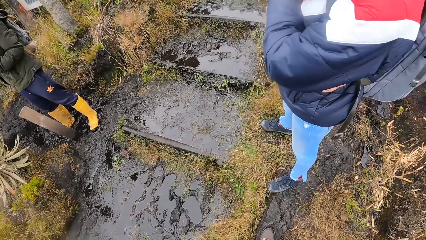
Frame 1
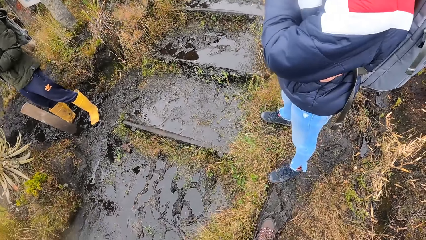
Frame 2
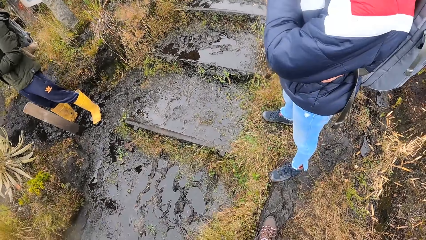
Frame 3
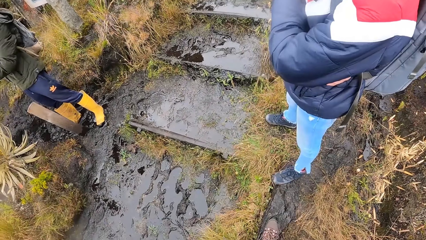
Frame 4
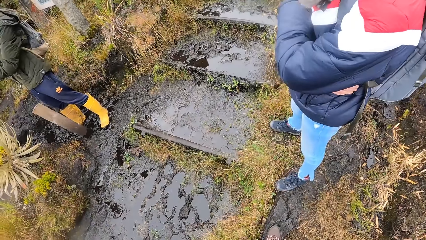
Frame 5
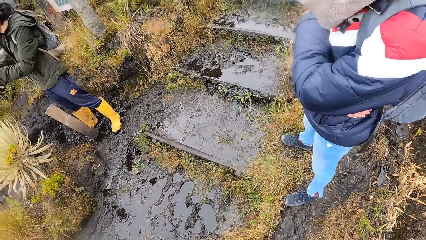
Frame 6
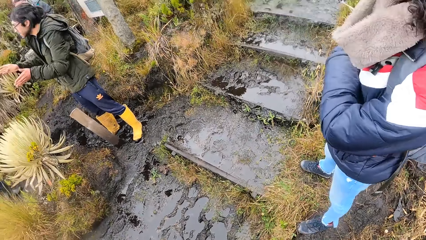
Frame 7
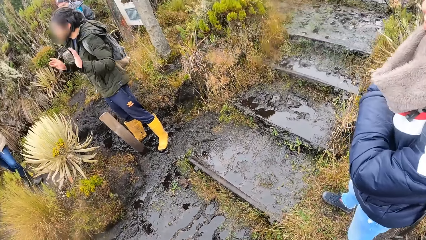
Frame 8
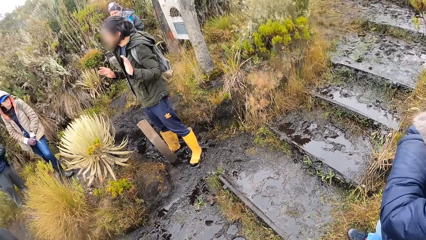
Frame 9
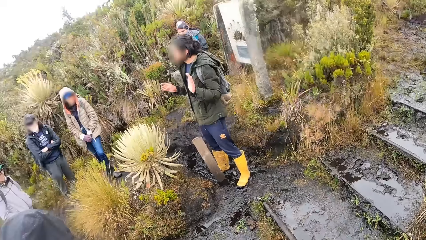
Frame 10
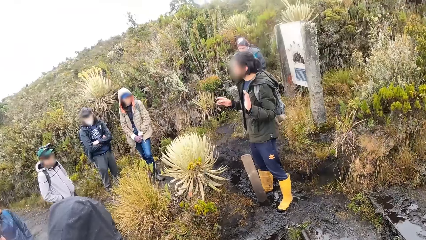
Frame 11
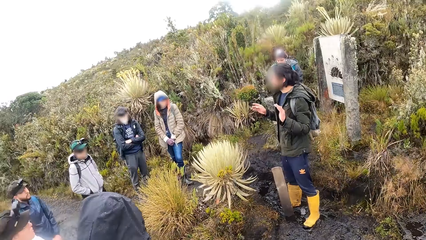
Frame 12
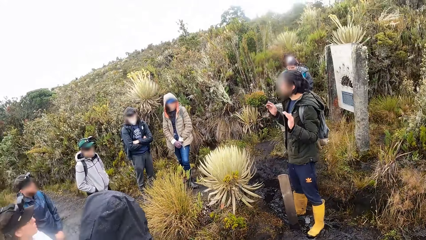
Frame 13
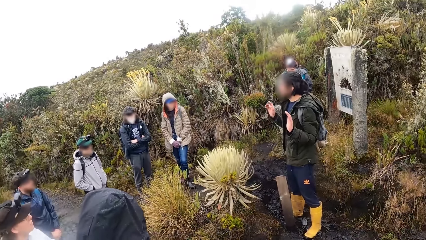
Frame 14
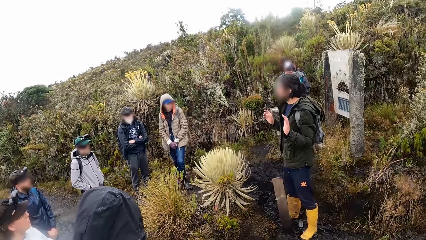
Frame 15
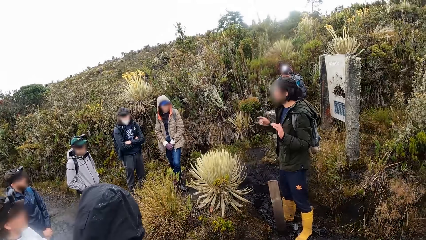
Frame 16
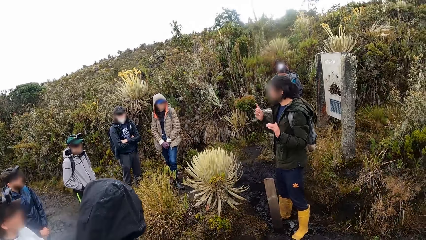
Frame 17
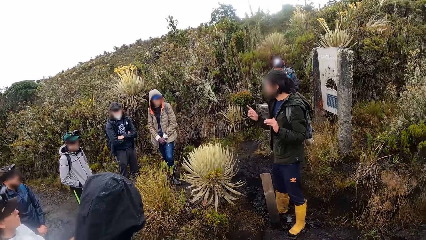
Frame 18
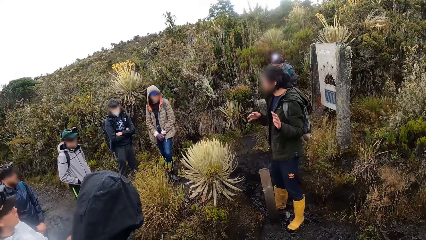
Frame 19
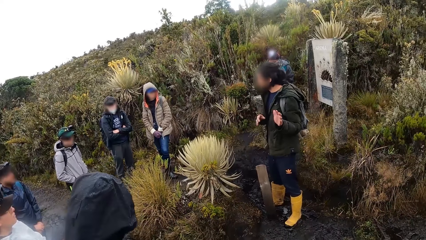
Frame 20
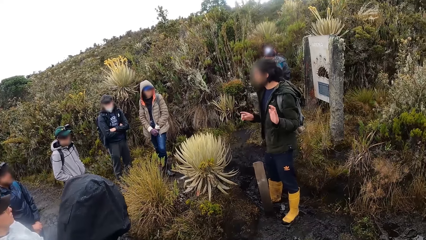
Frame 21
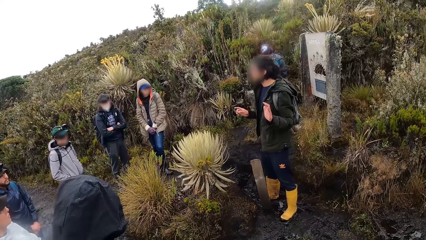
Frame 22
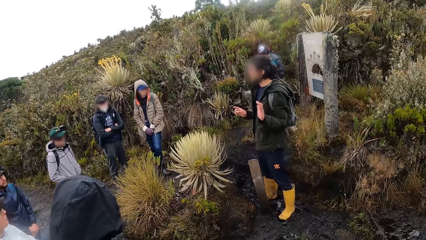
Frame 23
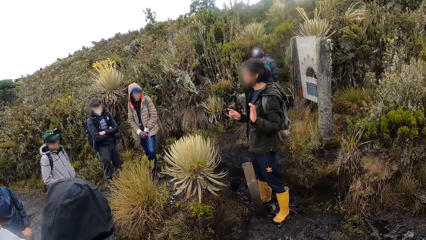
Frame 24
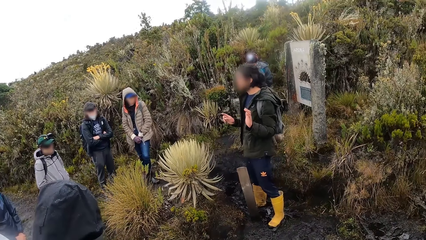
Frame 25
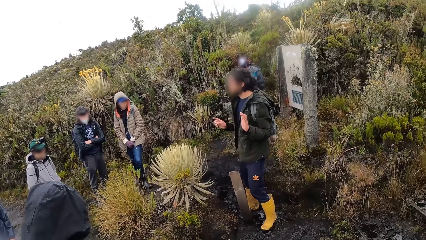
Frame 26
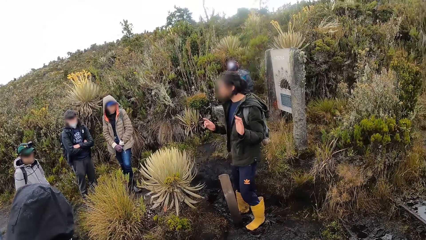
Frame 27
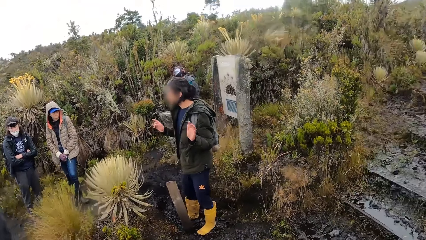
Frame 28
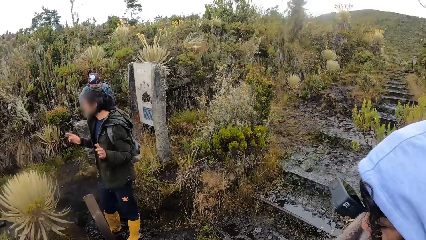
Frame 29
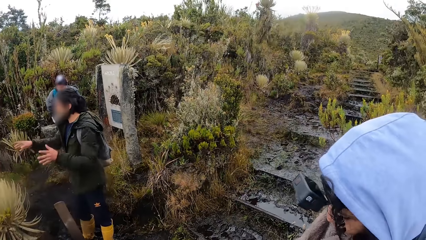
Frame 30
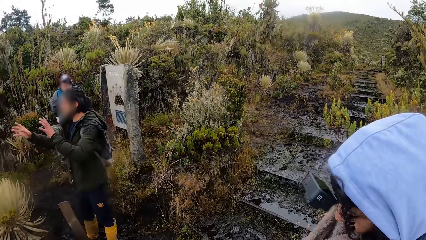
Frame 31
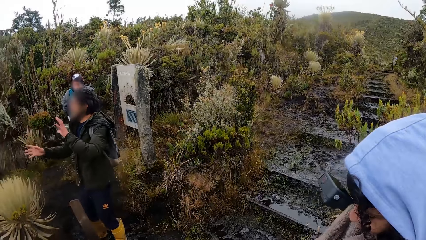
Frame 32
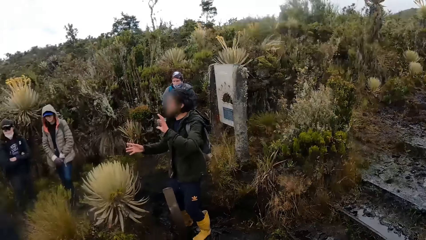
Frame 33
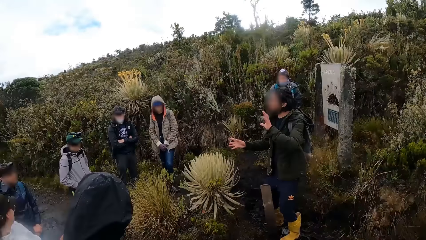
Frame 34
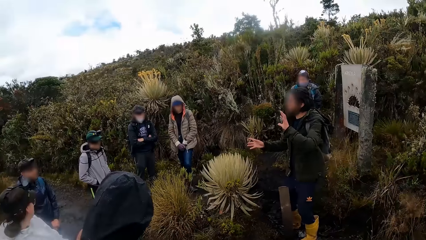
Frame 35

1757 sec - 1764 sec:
A woman looks around.

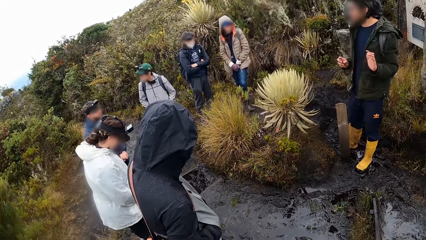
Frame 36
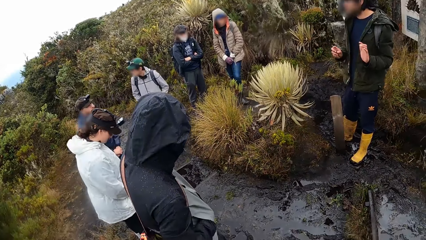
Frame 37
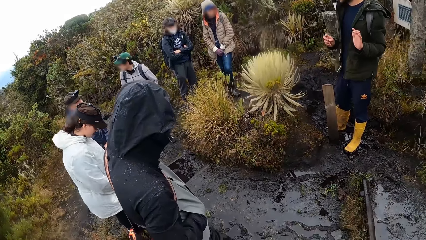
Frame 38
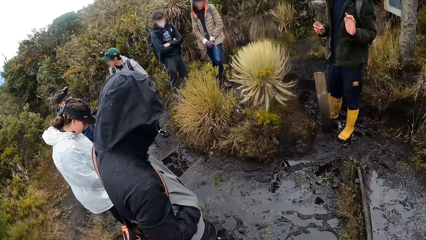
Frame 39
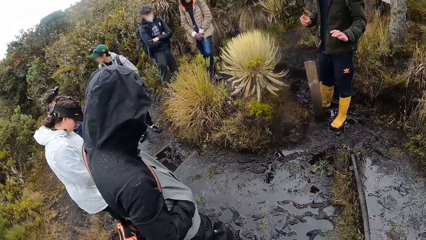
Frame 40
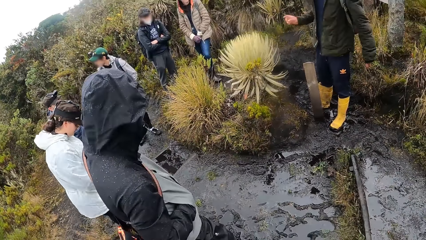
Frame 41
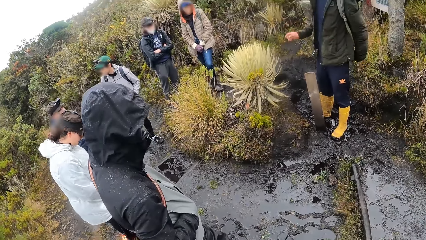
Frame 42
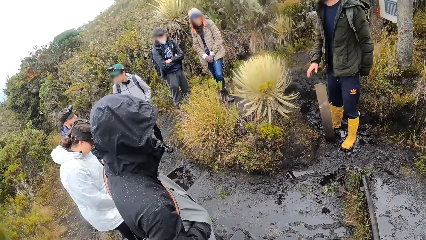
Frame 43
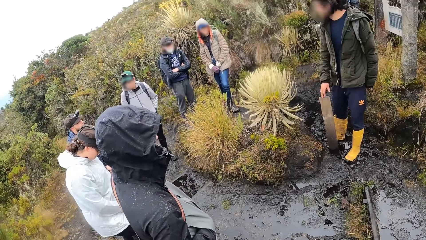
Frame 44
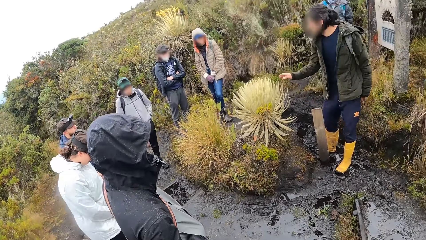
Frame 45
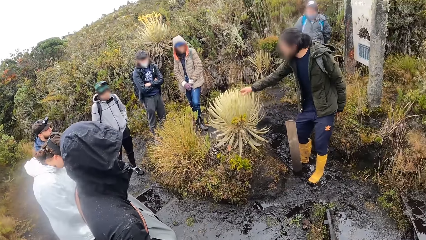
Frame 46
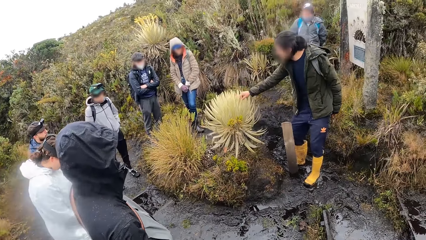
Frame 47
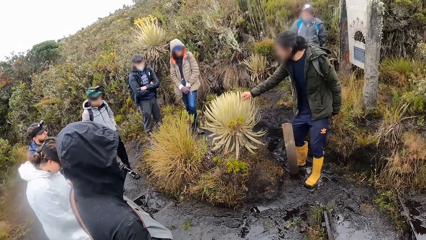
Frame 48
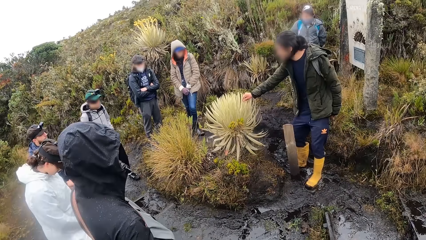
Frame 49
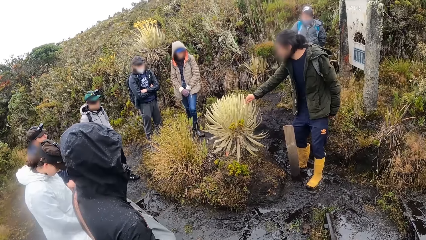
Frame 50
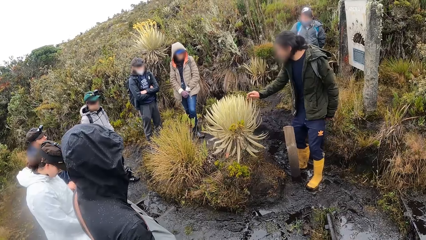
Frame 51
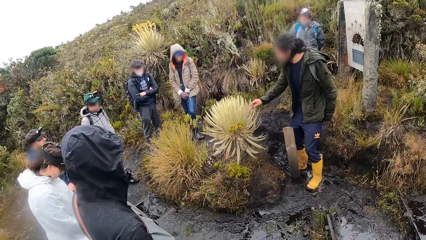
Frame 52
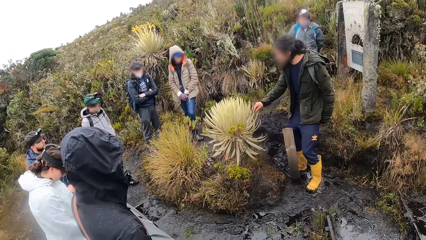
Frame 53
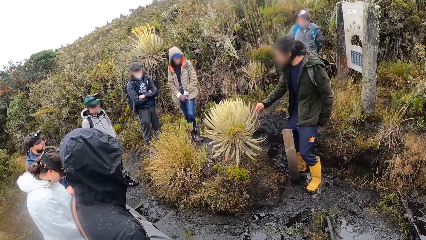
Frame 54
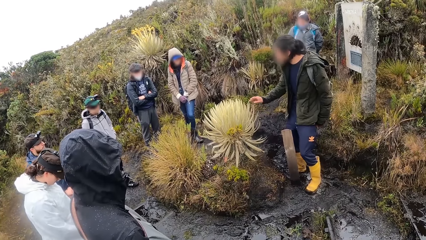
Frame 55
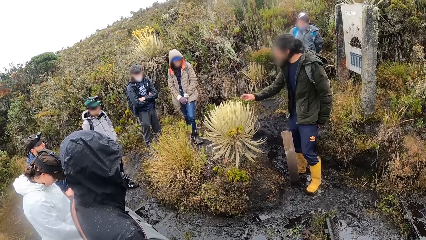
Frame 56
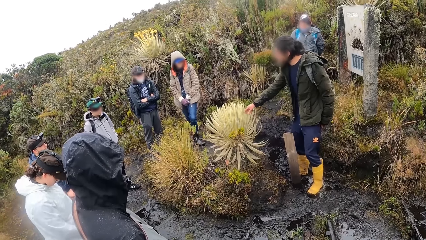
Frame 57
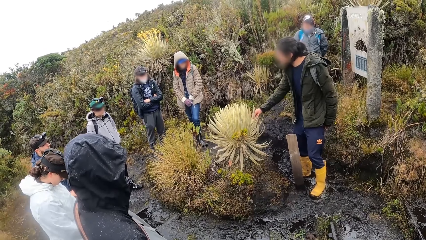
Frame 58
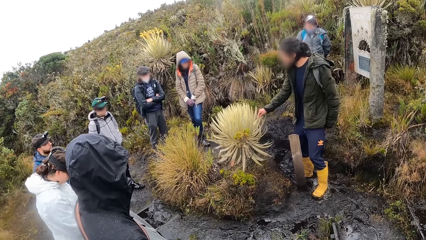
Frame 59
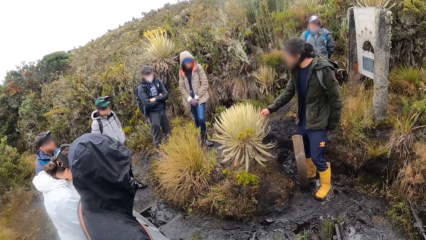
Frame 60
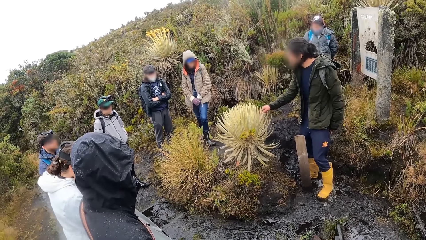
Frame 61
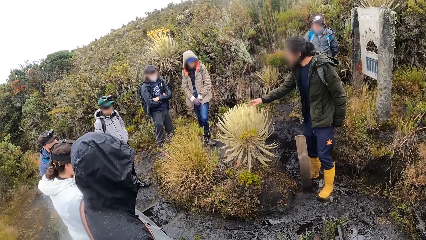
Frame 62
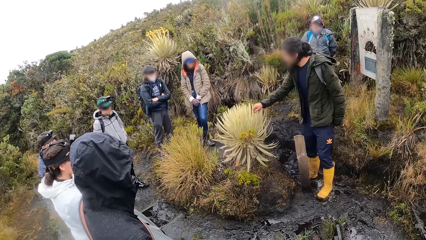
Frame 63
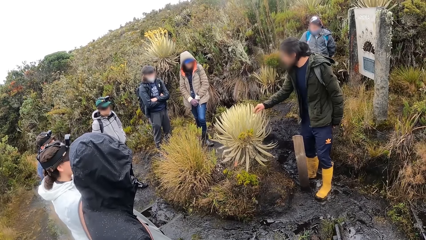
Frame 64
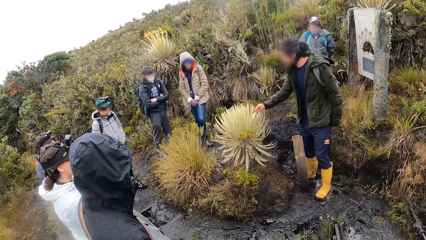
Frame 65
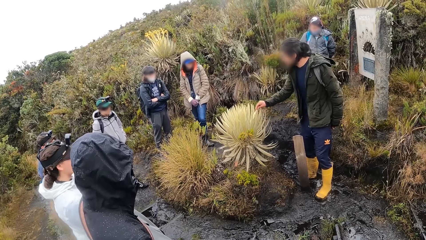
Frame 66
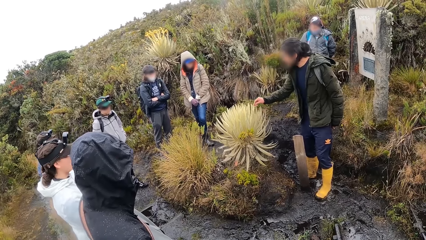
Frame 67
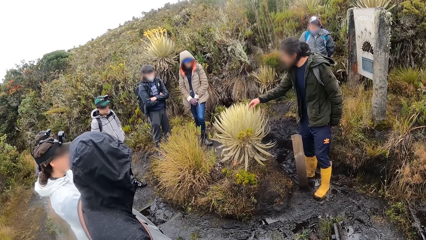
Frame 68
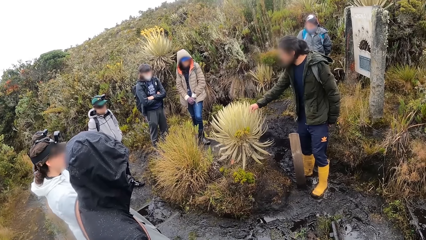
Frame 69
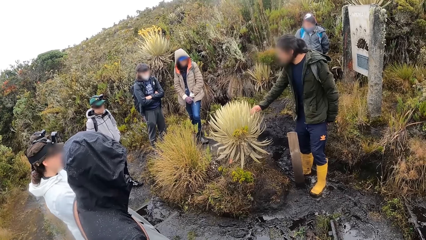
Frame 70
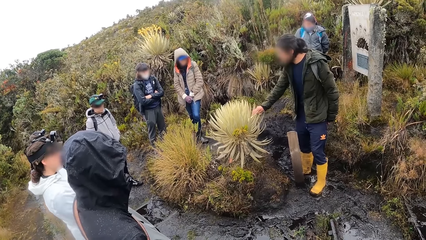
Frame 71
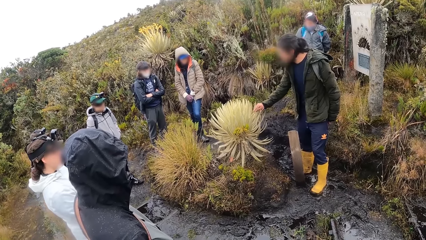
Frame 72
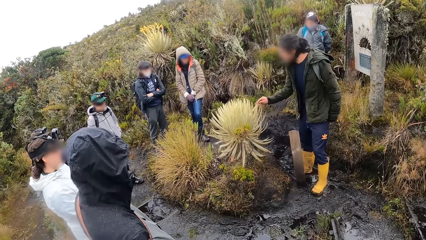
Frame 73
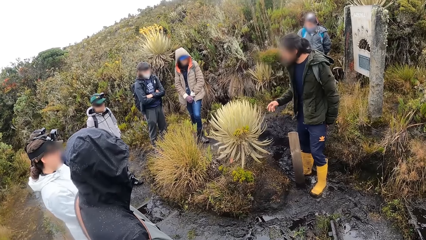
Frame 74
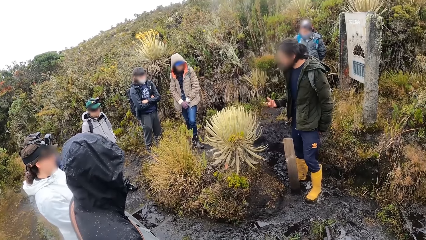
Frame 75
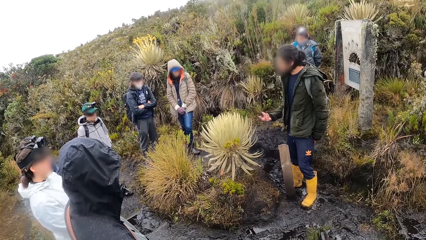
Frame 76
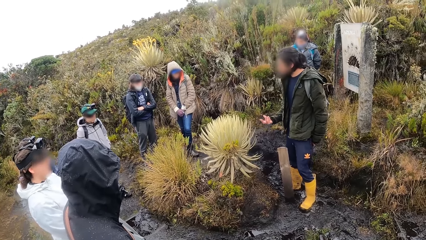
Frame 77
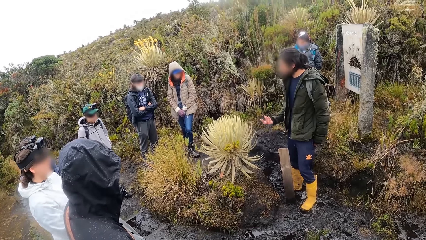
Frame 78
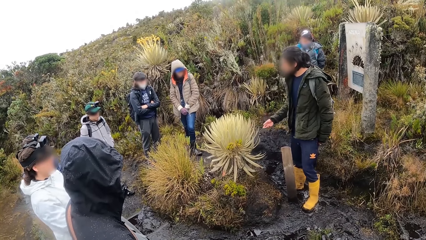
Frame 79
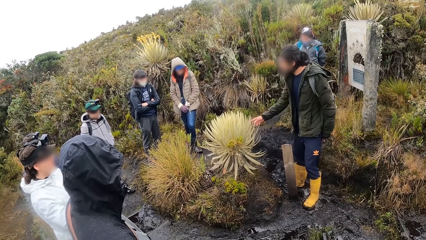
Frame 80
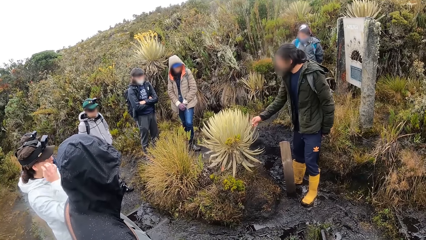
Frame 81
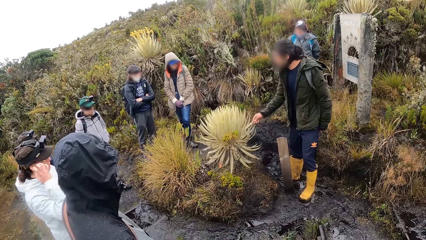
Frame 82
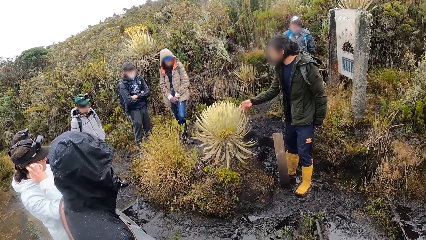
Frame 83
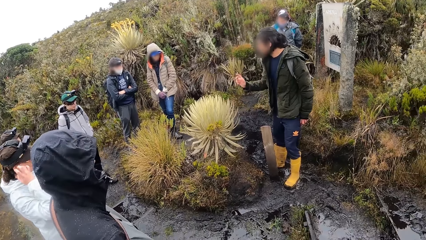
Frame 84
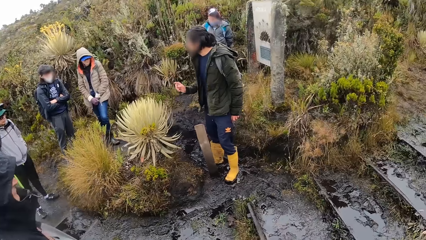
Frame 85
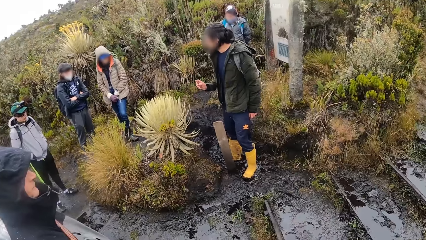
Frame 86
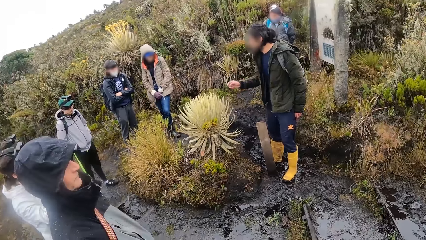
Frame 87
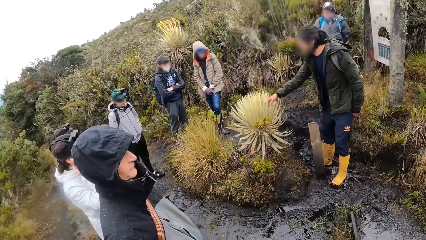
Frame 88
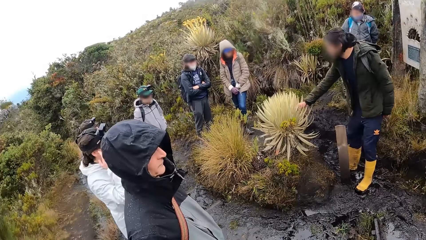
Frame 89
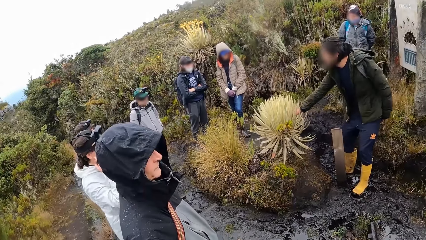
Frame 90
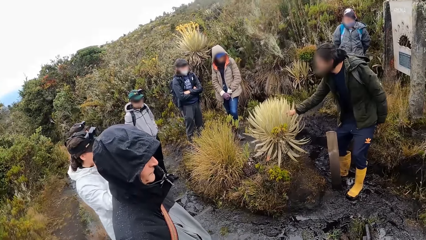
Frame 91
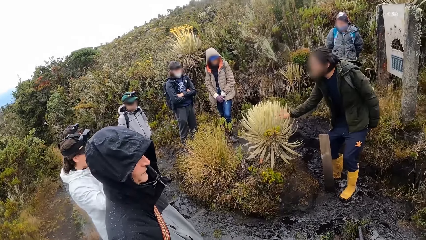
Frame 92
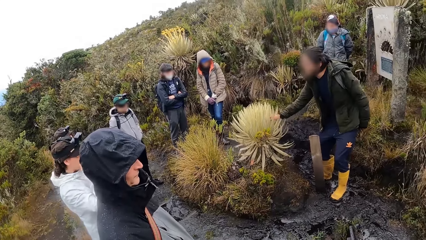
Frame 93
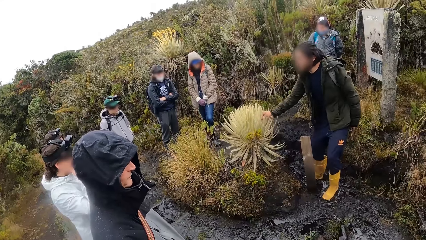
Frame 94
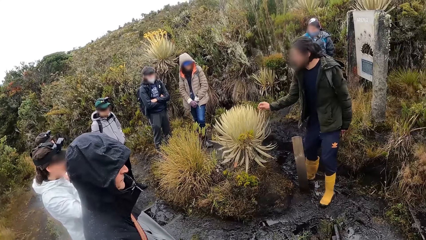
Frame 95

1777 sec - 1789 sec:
A woman stands close to a man. The man touches the plant in the forest with her left hand. The man interacts with the group of people in the forest. The man uses gestures and touches the plant. The man uses gestures and touches the plant. The man walks away from the center of the forest.
